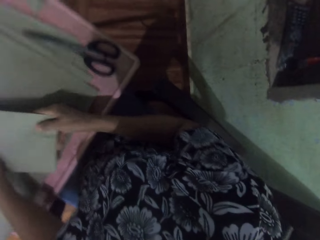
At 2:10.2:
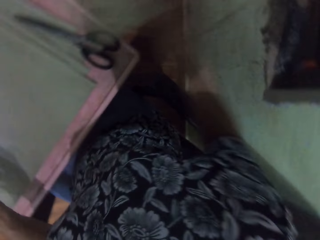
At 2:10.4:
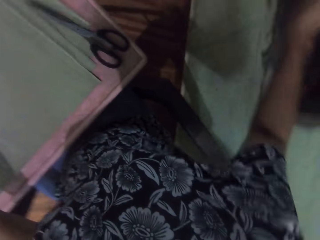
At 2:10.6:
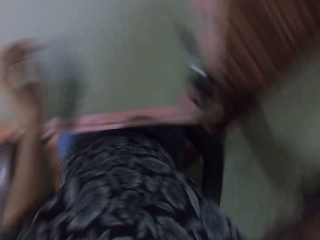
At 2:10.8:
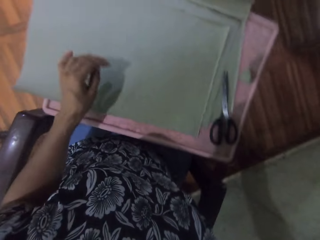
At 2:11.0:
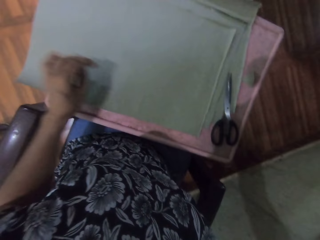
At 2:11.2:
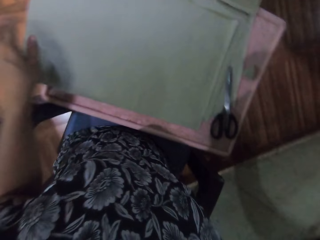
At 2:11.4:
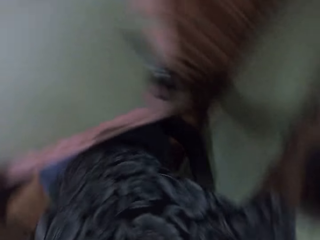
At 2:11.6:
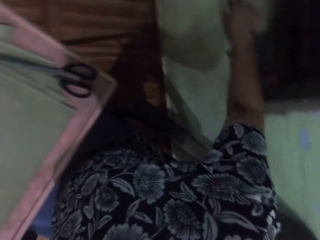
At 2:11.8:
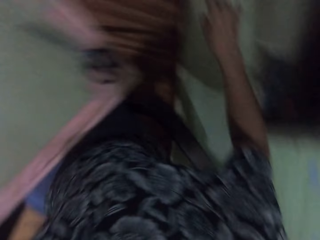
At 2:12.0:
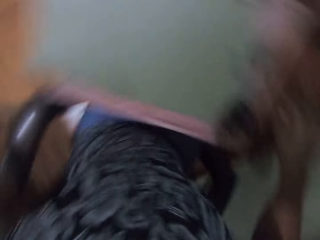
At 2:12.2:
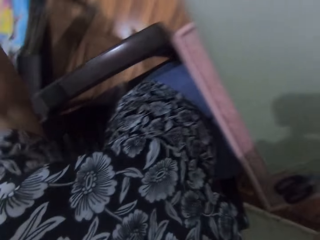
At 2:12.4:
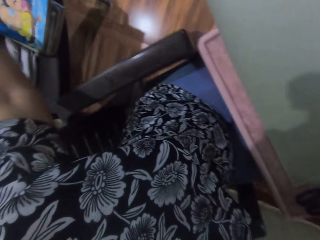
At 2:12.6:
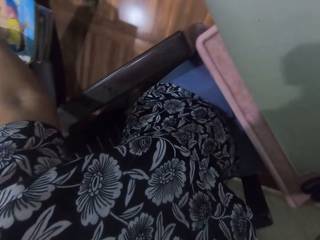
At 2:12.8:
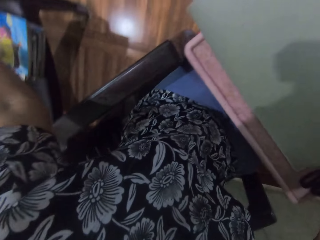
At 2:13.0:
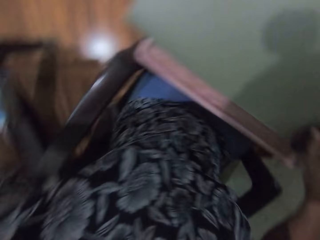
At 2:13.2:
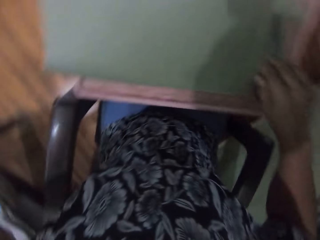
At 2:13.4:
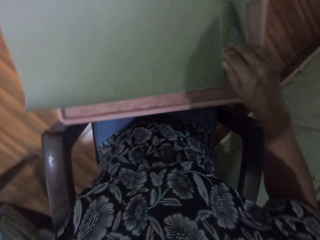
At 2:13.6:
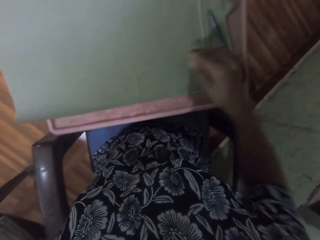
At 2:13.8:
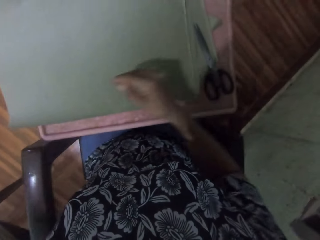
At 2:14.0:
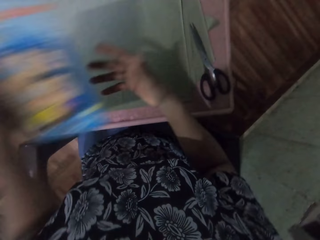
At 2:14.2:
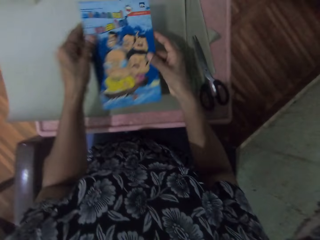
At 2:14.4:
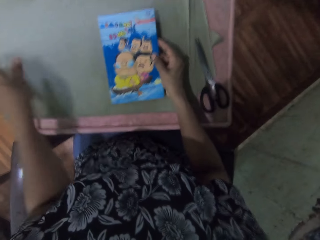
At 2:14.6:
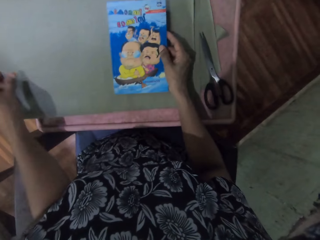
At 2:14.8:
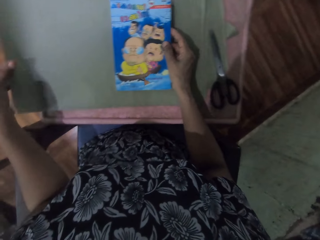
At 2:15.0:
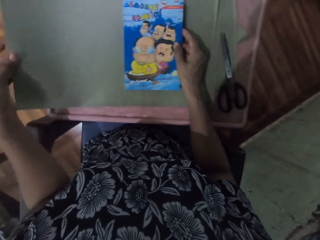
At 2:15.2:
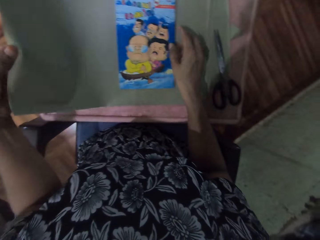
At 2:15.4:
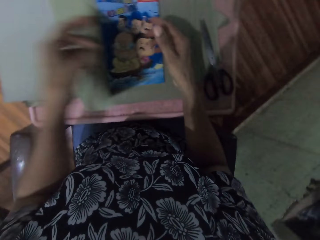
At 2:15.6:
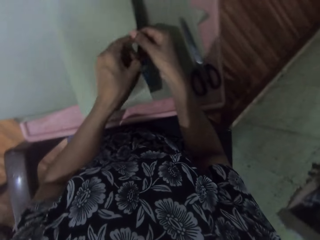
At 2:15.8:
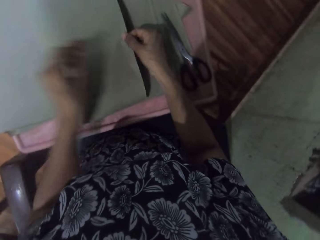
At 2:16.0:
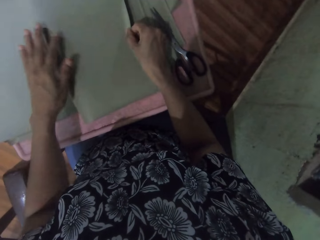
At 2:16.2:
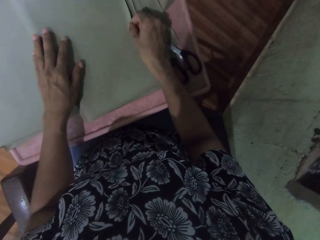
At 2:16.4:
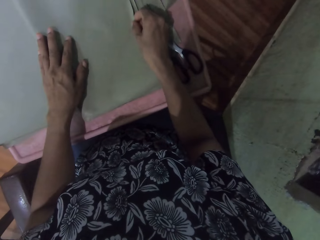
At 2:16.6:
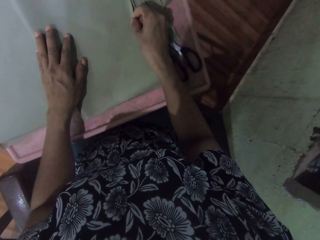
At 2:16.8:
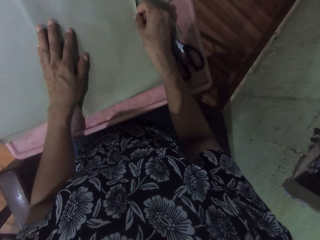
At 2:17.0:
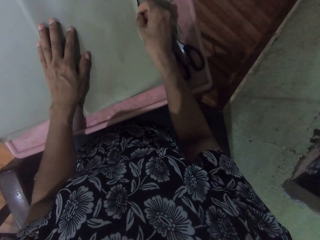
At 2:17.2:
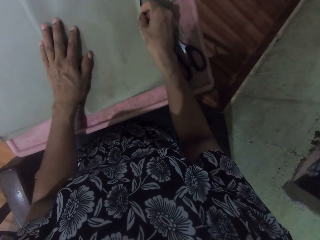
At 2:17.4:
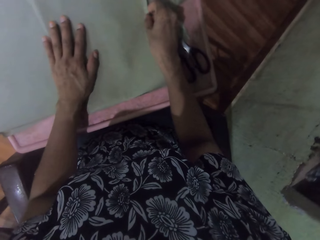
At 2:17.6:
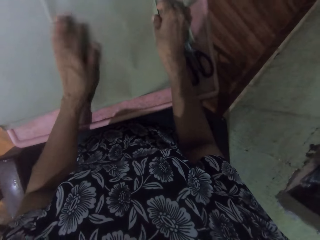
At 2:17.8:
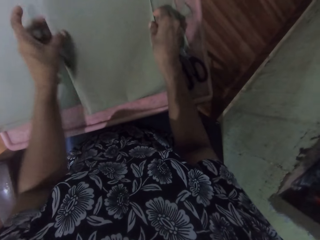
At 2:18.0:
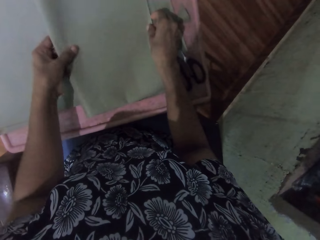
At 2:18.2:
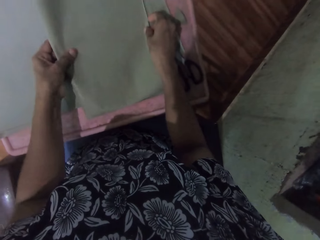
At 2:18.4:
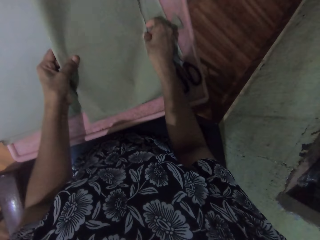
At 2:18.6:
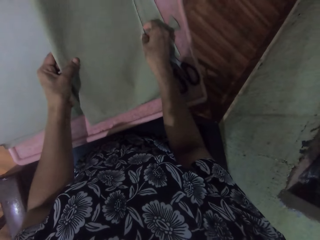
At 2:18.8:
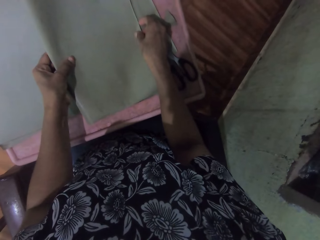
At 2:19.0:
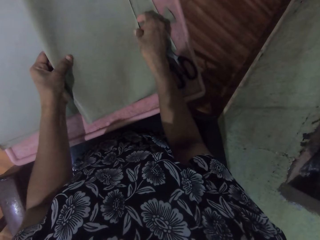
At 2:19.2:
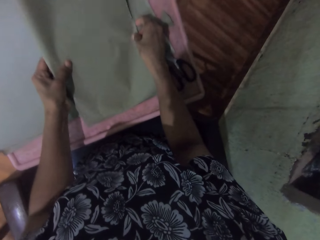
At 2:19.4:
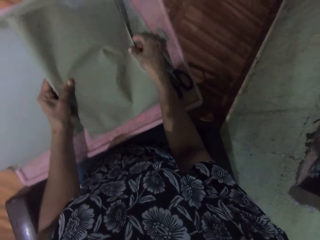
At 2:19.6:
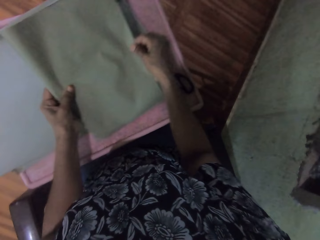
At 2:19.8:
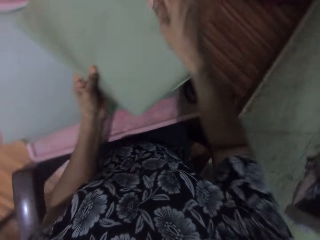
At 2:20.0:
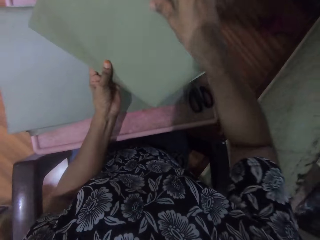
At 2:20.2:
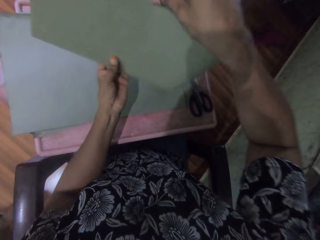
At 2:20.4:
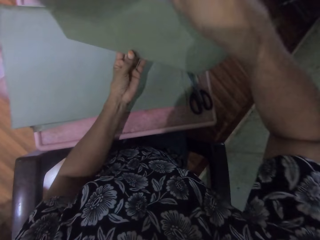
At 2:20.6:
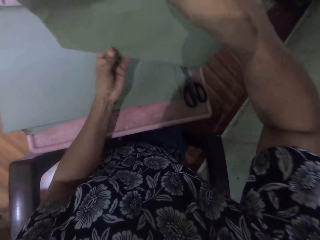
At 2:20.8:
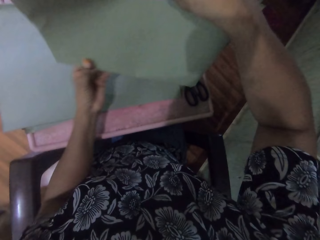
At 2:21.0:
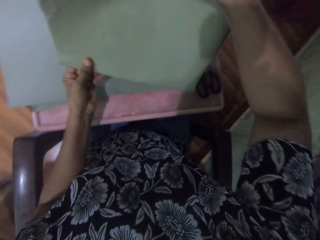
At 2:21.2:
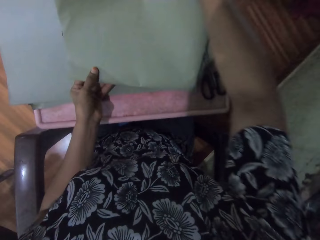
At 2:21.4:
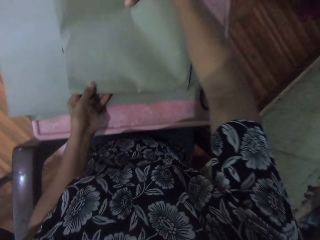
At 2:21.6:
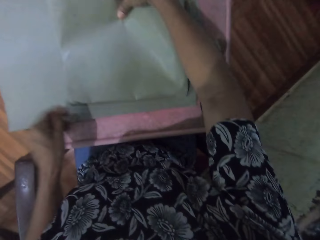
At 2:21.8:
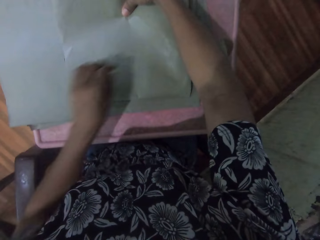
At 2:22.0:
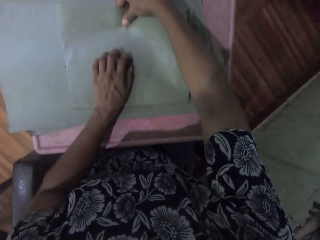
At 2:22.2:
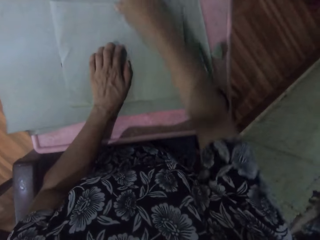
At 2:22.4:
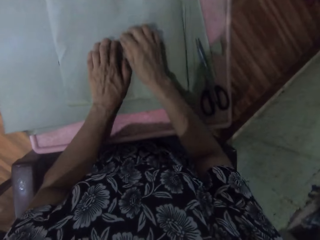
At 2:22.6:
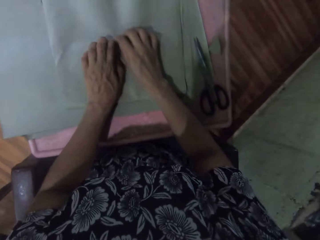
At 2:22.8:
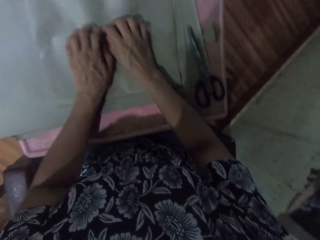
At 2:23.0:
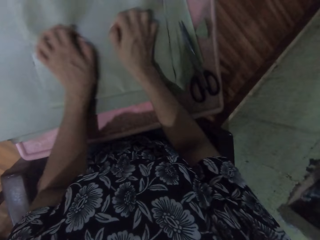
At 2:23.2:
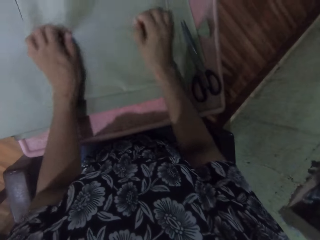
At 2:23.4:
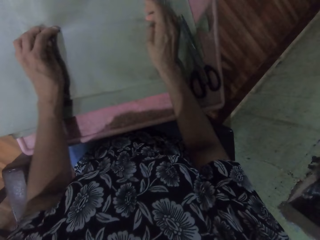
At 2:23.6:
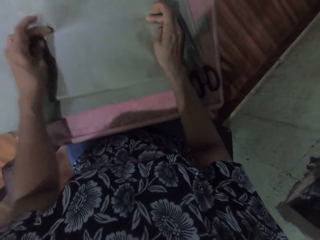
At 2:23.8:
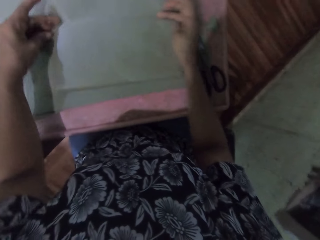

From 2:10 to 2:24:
The camera wearer places the book on a window sill with her right hand. She picks up a book from a table with her left hand. She places the book on a sheet of paper on the table. She covers the book with the sheet of paper with both hands. She arranges the book in the sheet of paper with both hands. She raises the sheet of paper with the book with both hands. She places the sheet of paper with the book on the table with both hands. She outlines the sheet of paper with the book with both hands.

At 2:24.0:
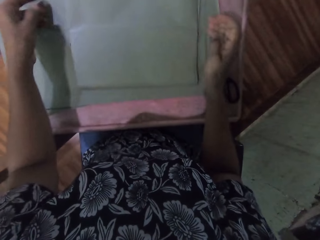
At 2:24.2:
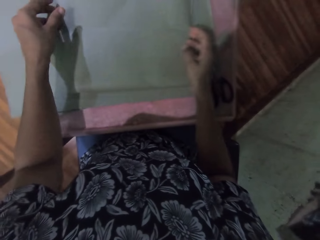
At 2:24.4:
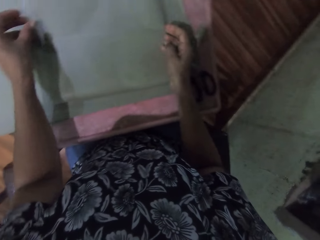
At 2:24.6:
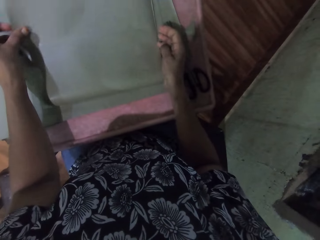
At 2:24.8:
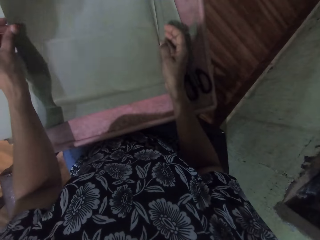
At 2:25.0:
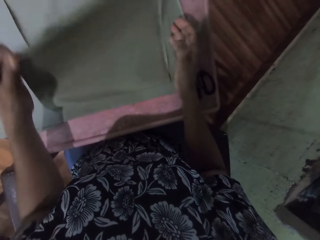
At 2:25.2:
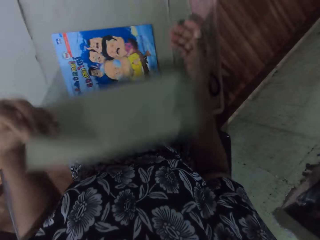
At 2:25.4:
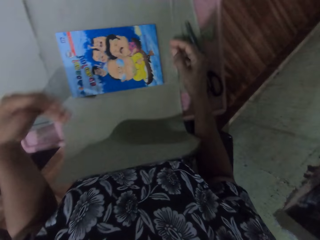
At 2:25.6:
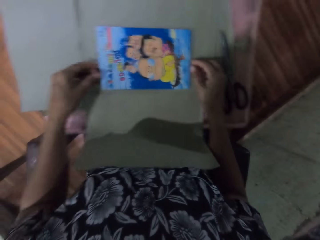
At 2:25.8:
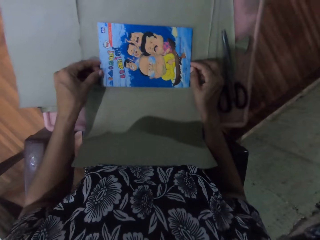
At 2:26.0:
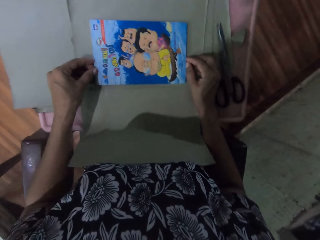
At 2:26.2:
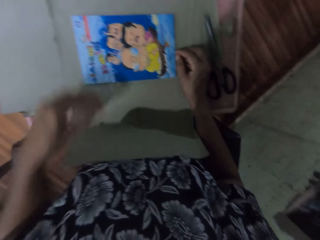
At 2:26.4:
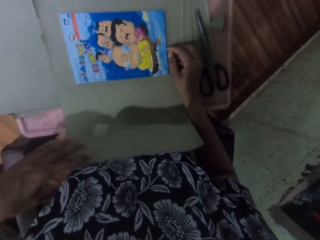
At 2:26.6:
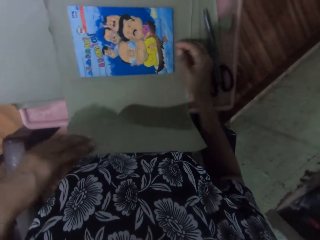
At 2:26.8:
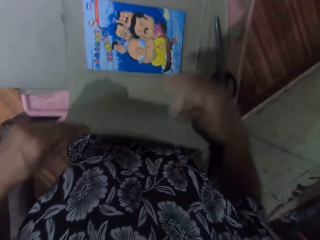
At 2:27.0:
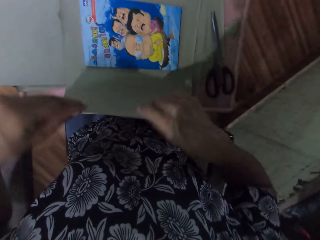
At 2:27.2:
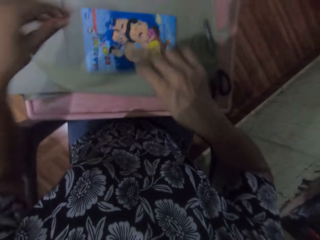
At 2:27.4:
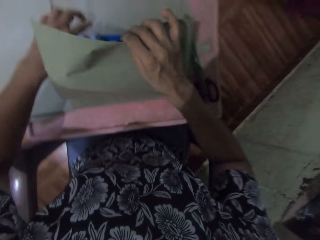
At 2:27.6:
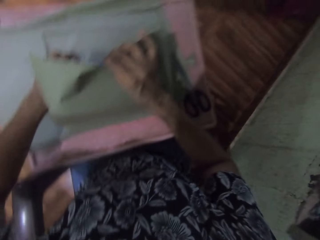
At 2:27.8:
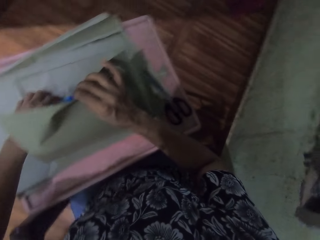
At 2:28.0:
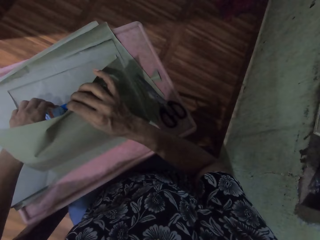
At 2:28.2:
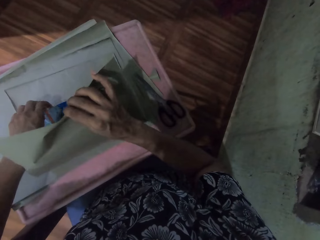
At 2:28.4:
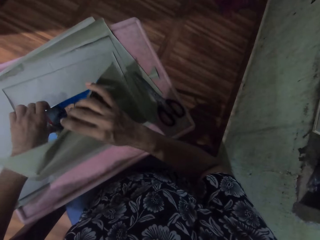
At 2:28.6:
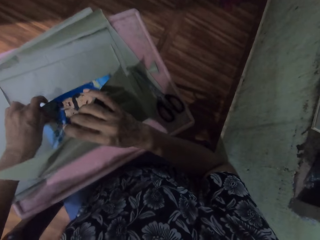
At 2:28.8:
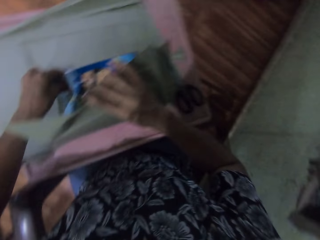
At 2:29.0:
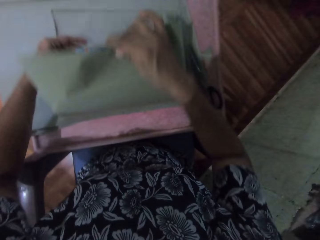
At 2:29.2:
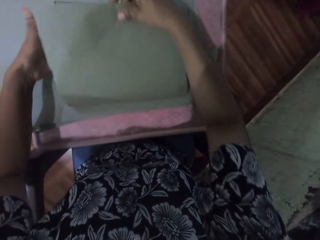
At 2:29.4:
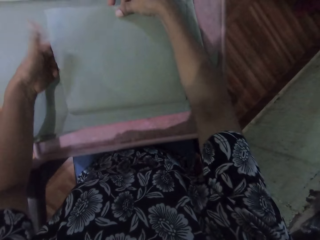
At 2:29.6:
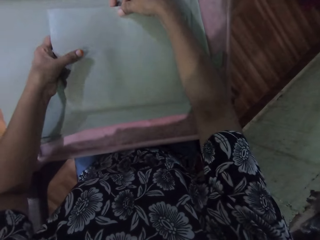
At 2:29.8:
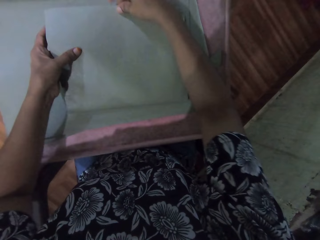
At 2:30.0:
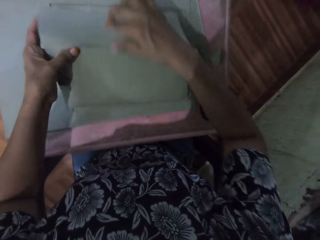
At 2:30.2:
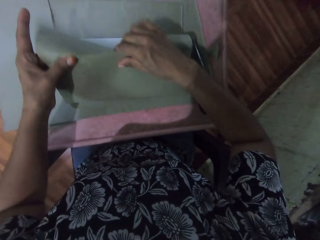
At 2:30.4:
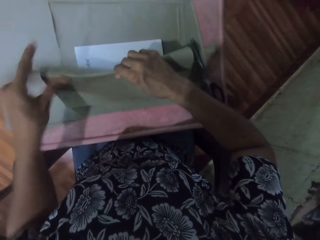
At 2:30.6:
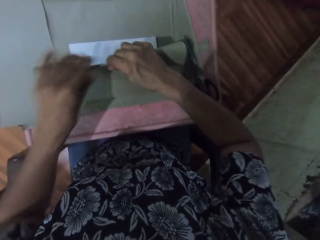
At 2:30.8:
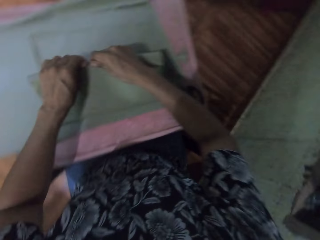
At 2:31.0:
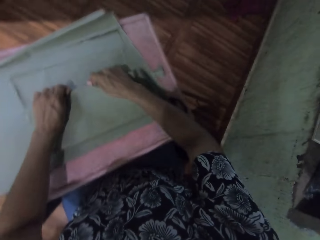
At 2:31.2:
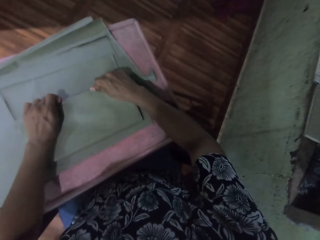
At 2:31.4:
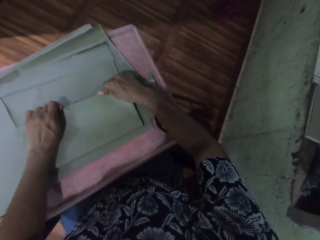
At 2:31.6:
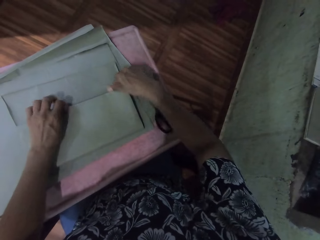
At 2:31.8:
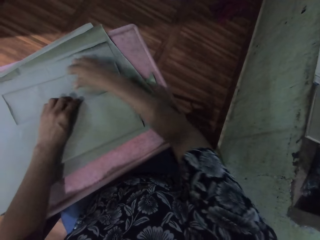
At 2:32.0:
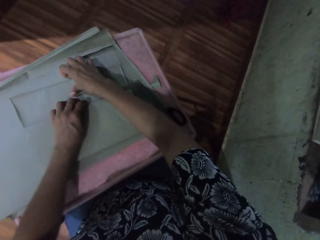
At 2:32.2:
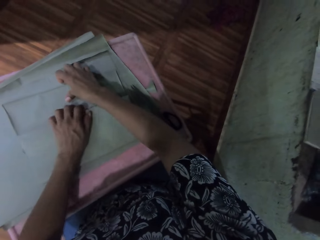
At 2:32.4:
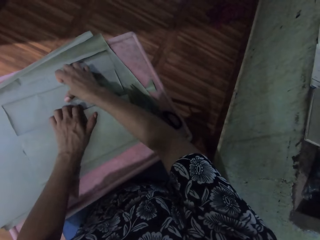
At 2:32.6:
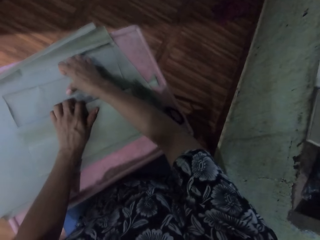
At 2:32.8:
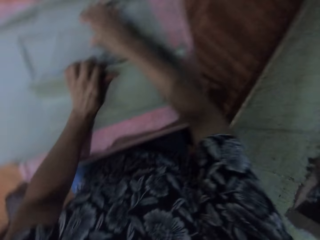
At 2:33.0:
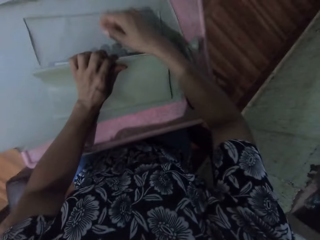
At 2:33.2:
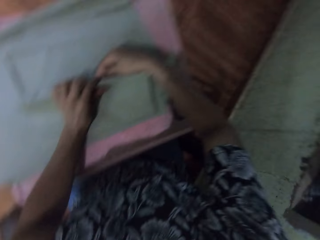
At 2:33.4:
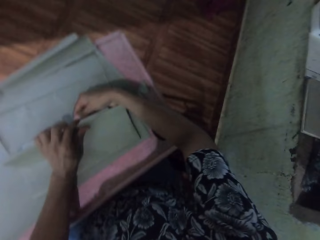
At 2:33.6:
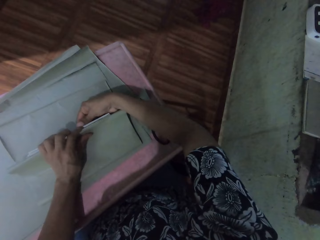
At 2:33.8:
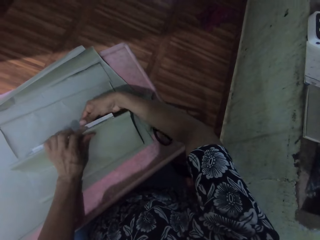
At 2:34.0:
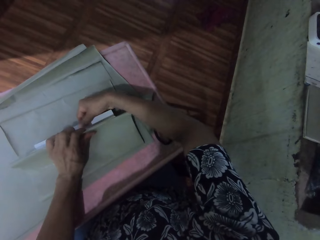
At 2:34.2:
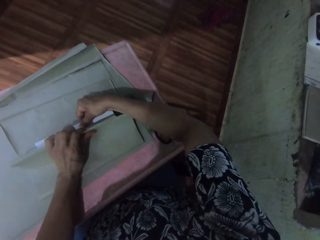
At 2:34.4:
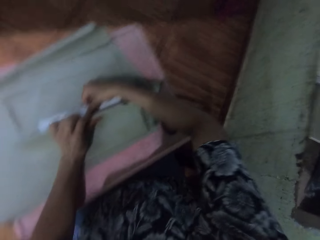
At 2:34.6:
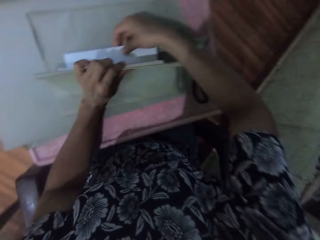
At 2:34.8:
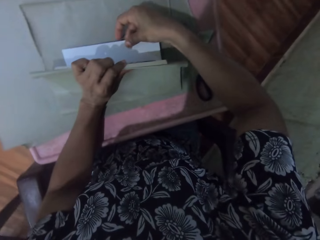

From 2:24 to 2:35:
The camera wearer lifts the sheet of paper from the book with her left hand. She unfolds the book cover. She arranges the book with both hands on the sheet of paper. She holds the sheet of paper with her left hand. She holds the sheet of paper with her right hand. She arranges the book with her left hand. She wraps the covers of the book with the sheet of paper with both hands.
